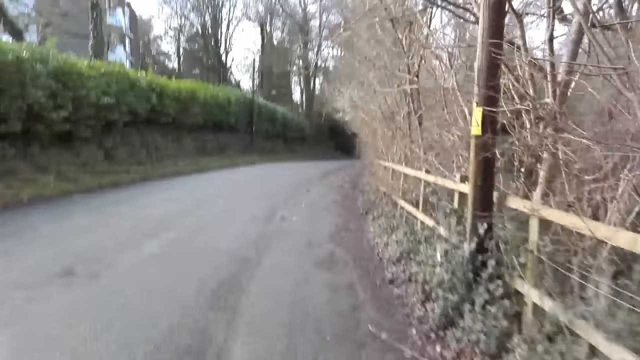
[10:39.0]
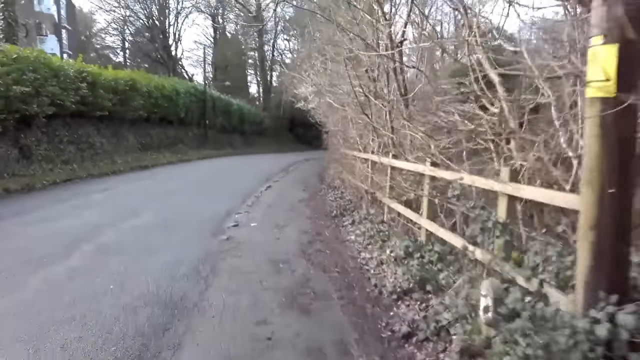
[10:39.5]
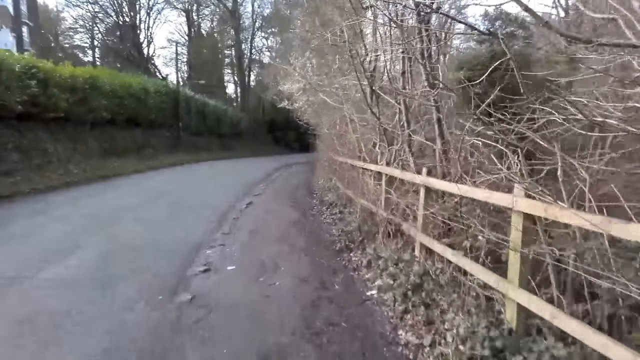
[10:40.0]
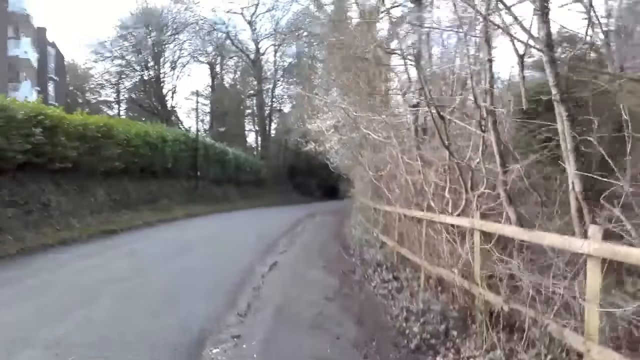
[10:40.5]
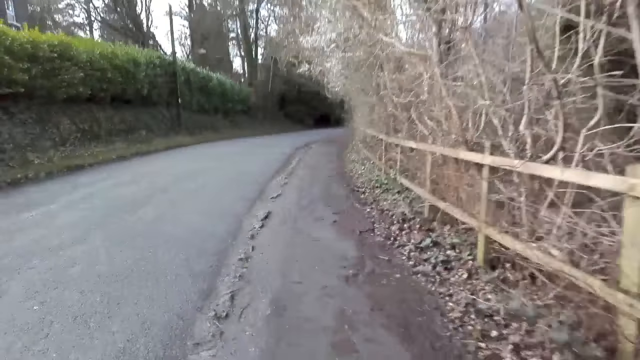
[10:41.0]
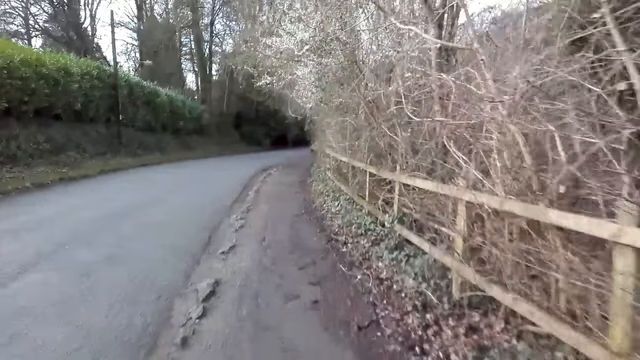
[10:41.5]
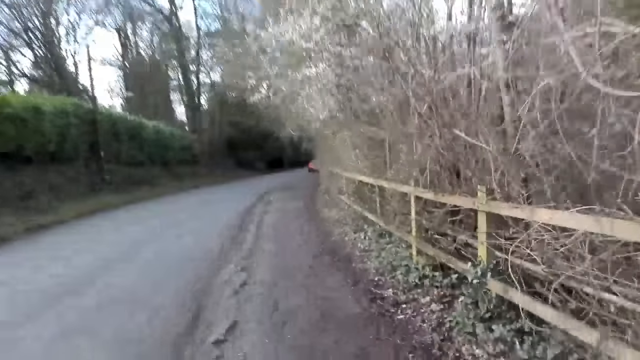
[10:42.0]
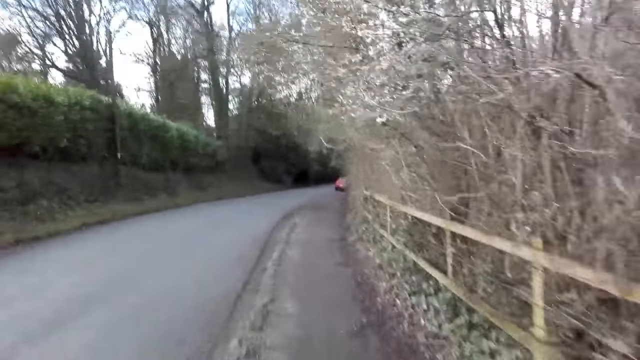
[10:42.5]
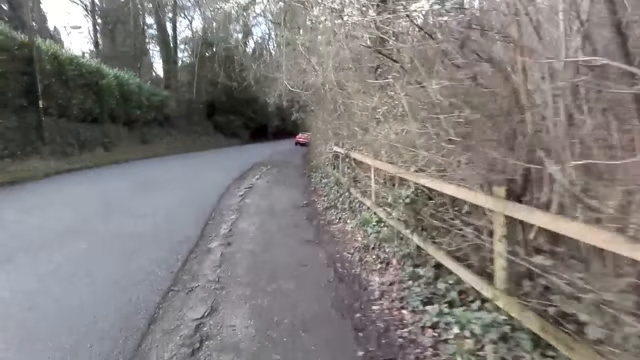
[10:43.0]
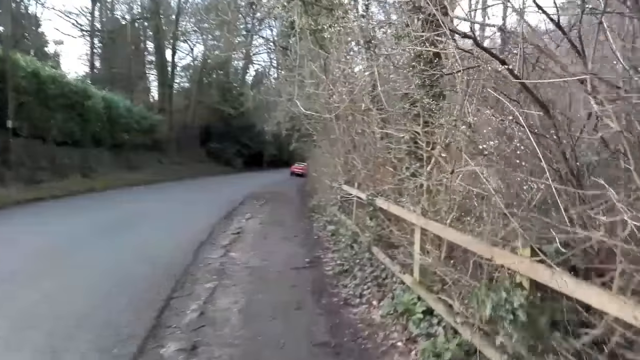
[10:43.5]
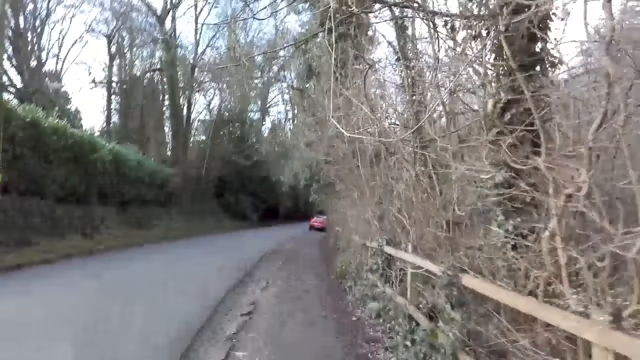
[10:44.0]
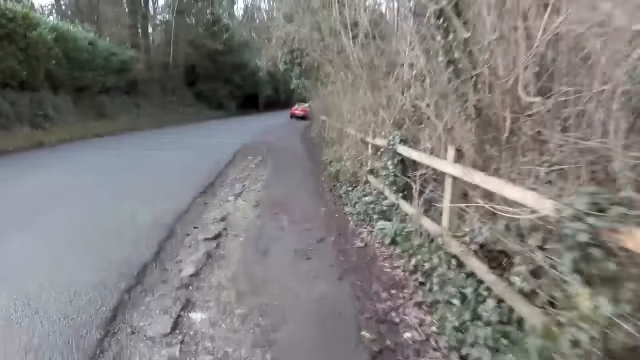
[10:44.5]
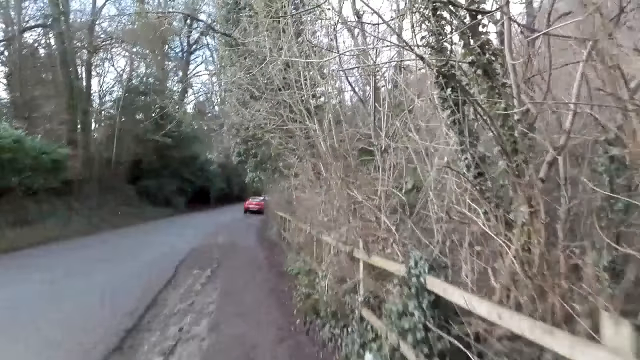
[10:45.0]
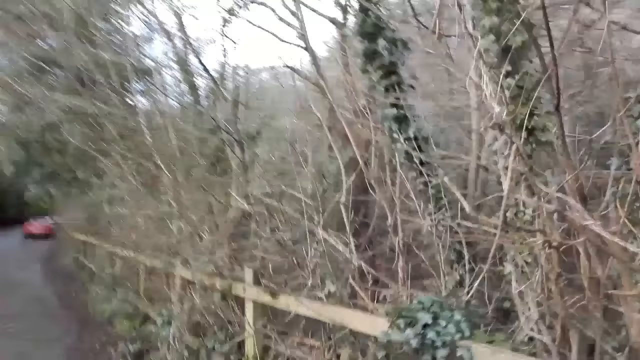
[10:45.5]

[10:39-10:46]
The camera wearer takes a right turn.

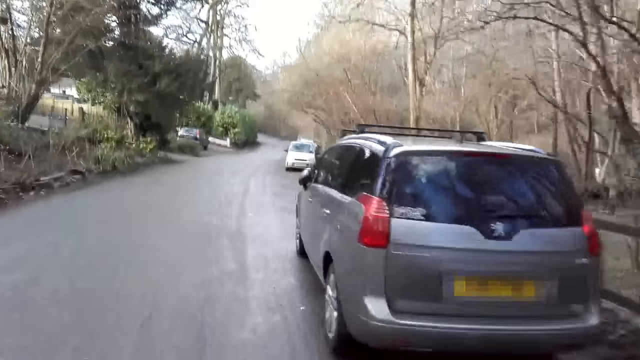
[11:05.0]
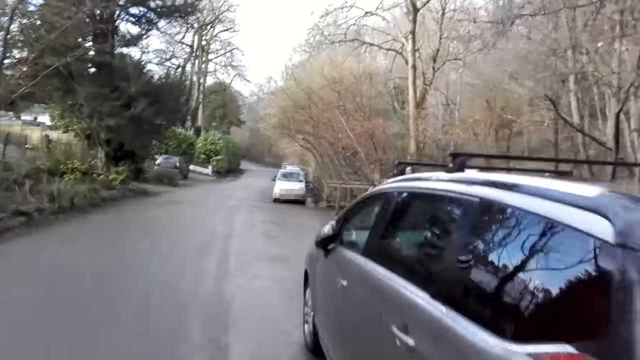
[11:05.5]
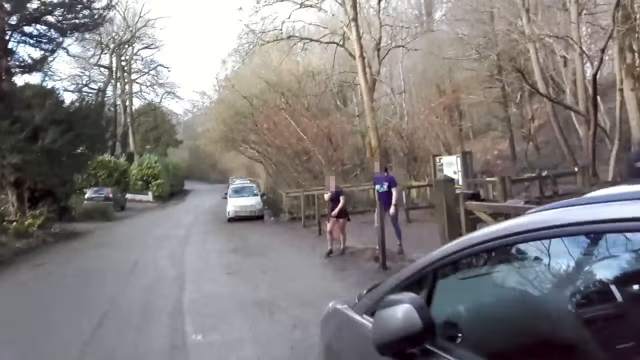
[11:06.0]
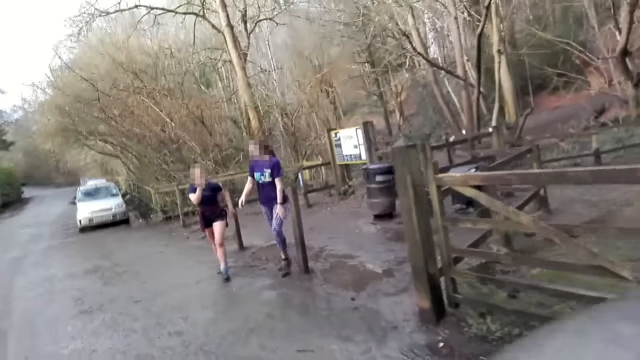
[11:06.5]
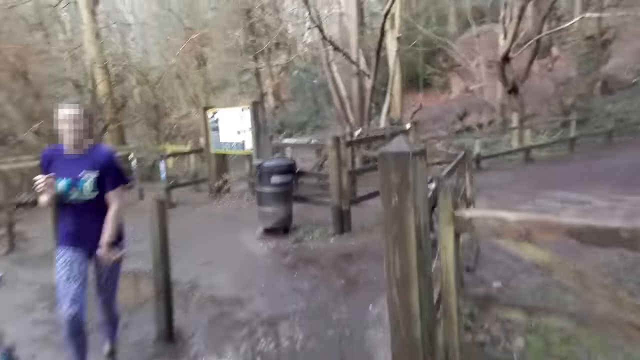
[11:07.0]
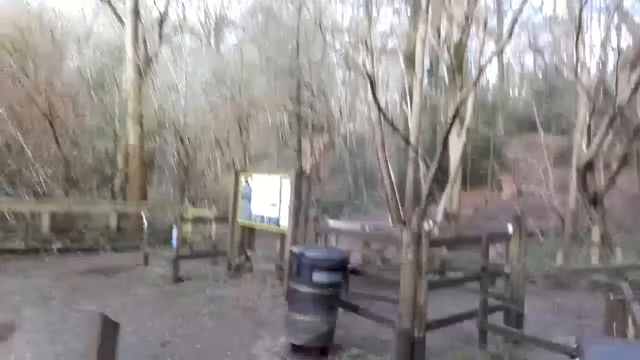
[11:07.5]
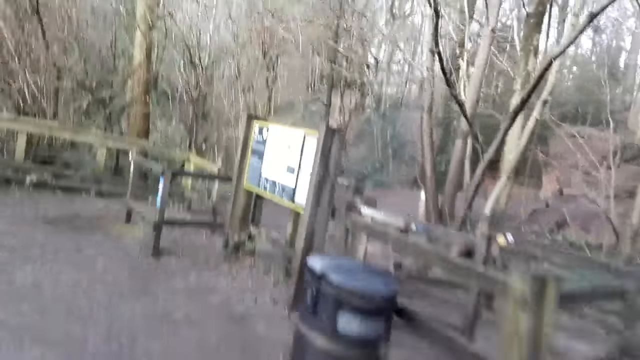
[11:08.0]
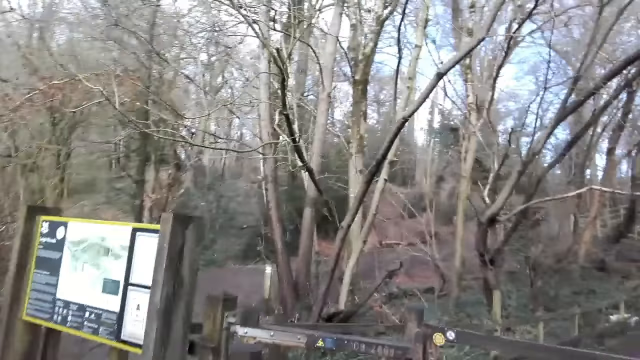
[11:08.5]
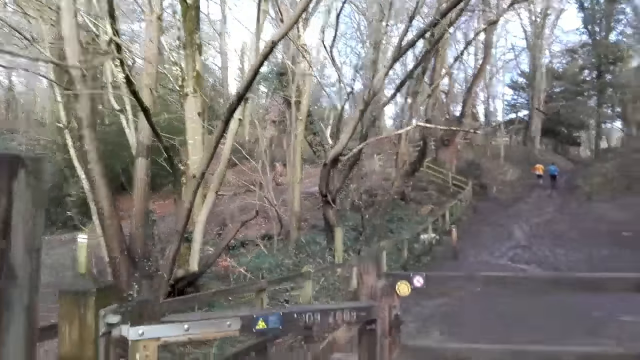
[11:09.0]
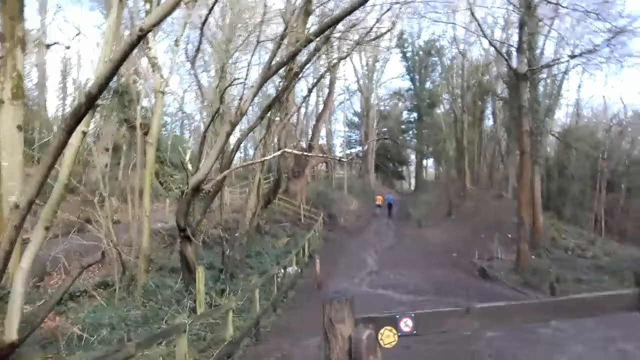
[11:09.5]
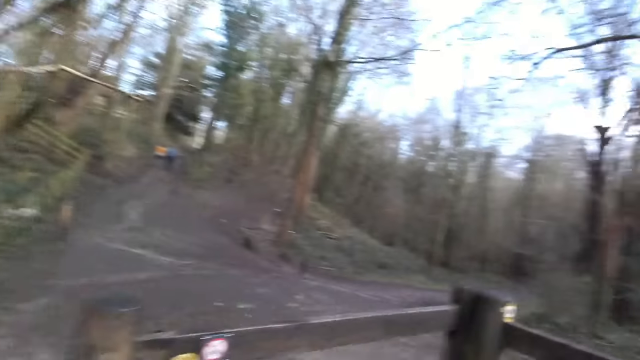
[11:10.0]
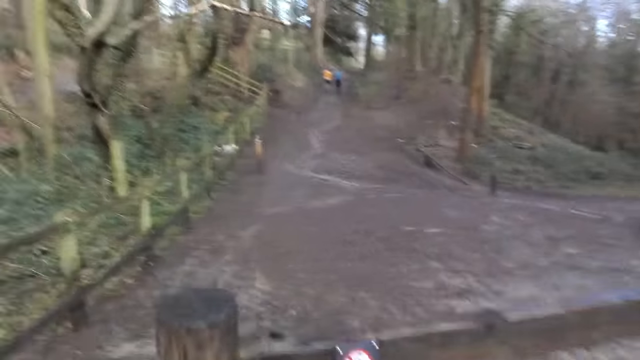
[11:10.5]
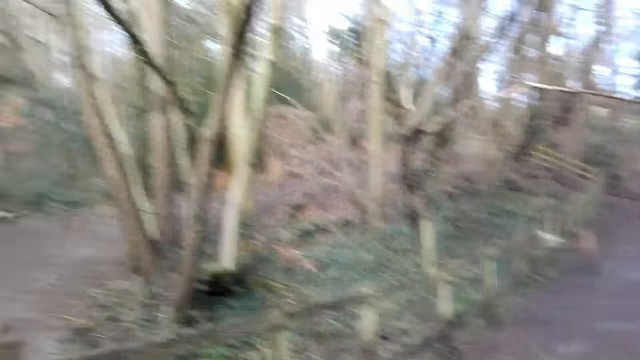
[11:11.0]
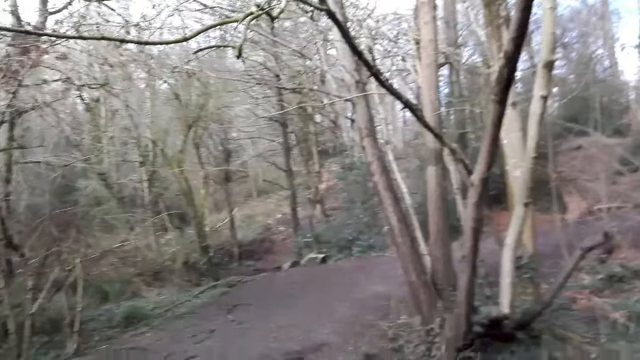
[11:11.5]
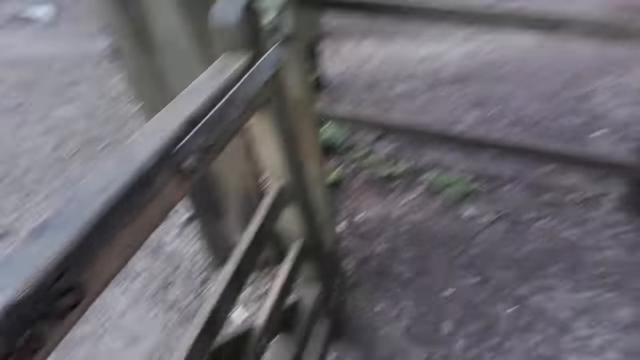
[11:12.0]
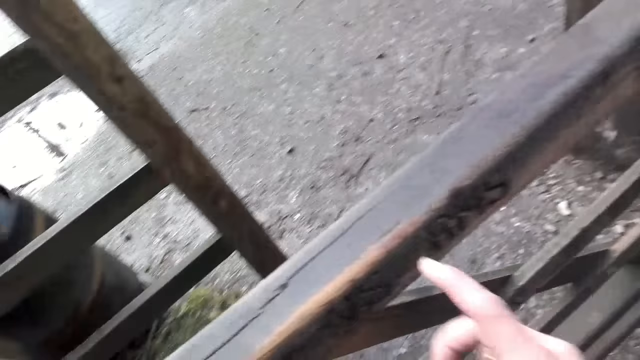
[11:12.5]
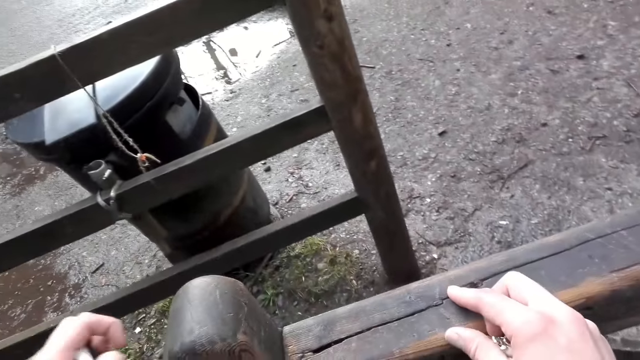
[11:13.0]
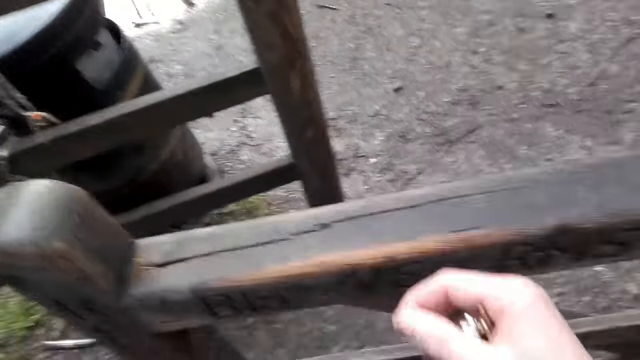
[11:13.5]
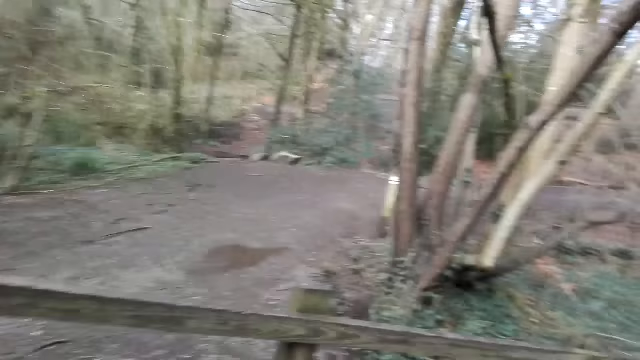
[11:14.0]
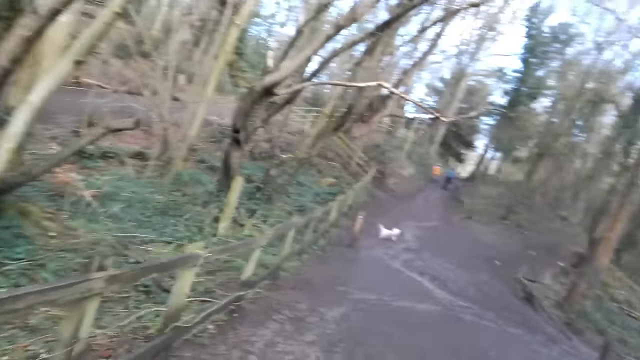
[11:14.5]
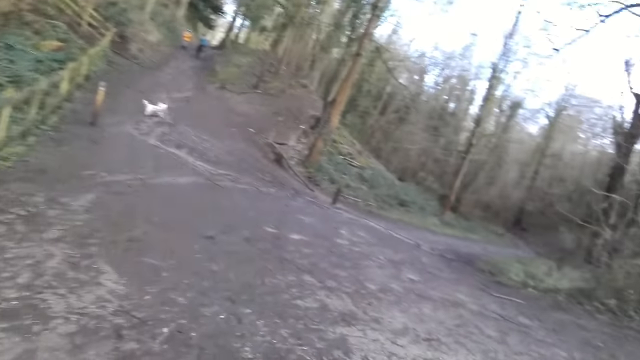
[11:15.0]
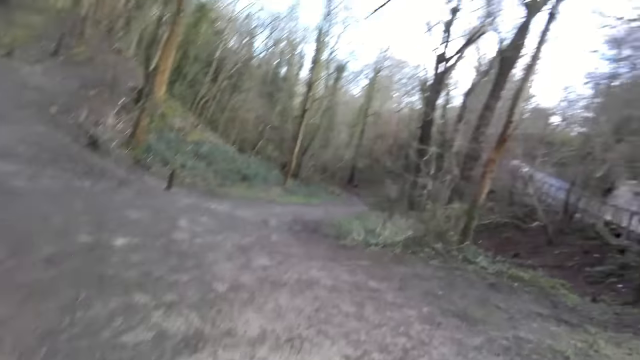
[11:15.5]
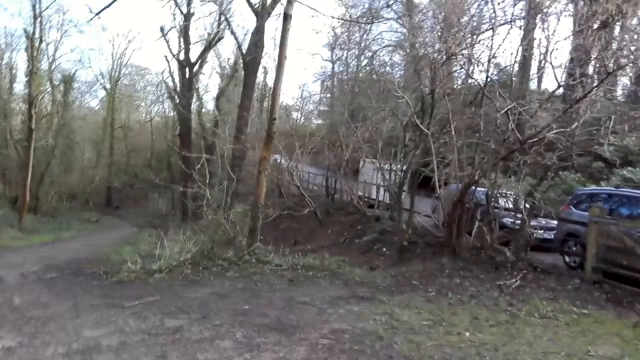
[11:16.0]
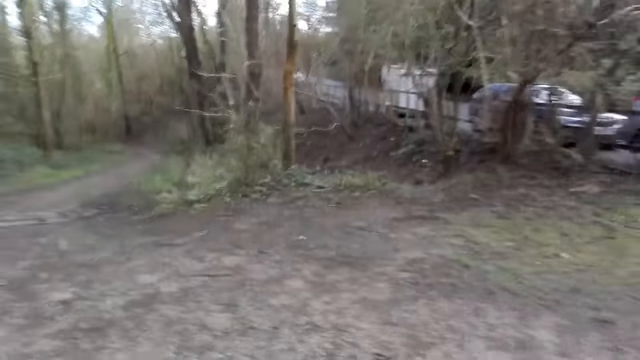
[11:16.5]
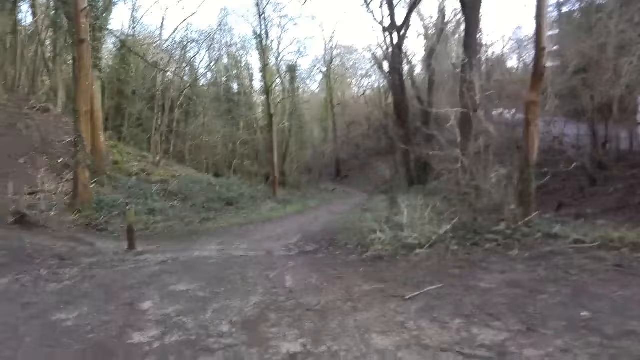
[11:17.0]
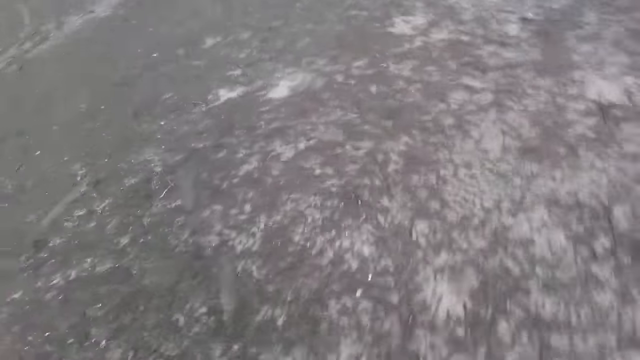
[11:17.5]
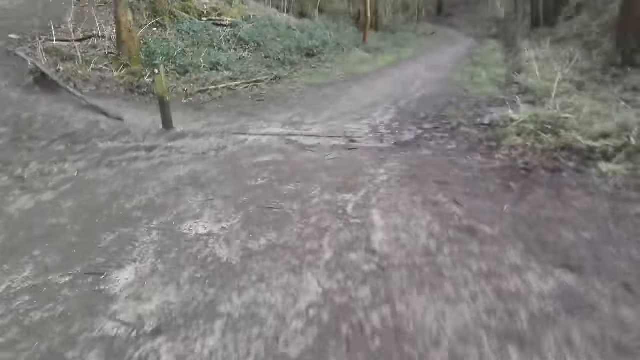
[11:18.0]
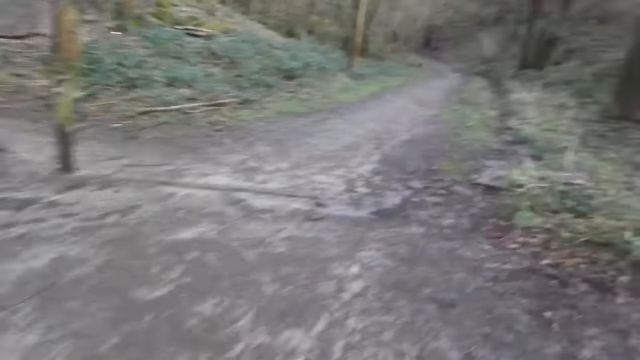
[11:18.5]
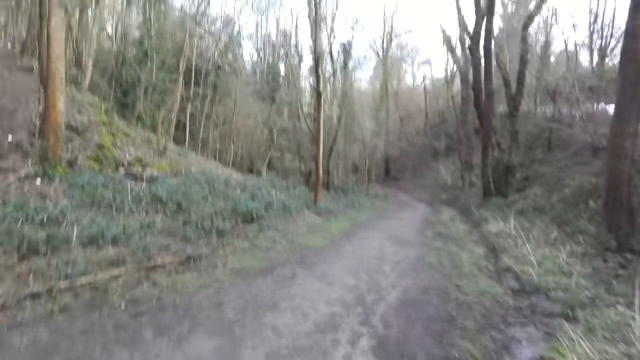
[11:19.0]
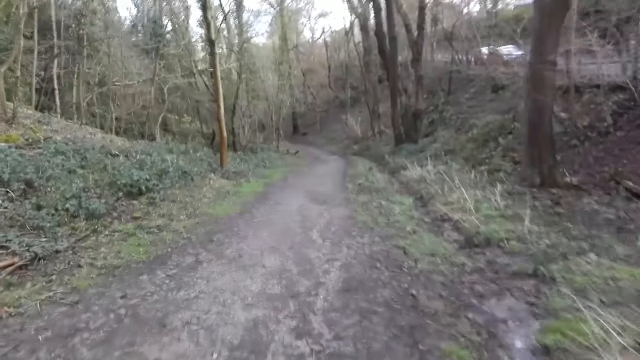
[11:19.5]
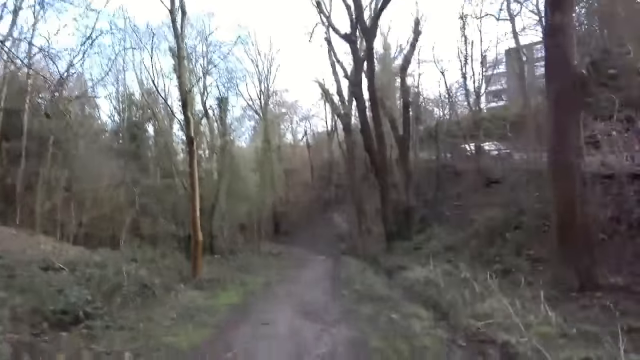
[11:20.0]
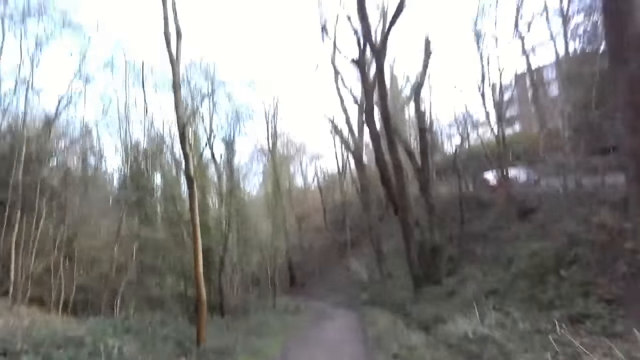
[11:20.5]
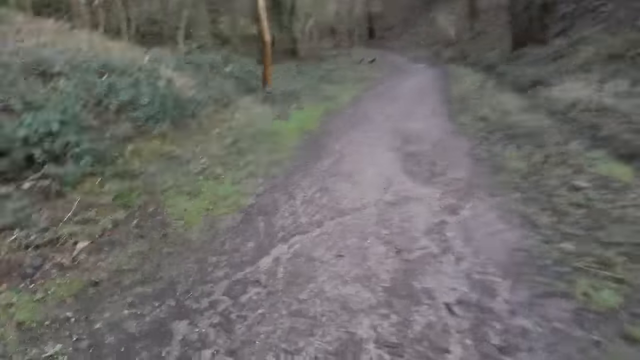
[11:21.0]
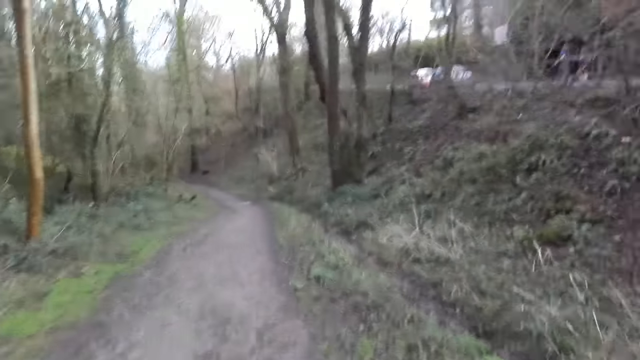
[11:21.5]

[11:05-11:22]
The camera wearer turns towards a forest. She touches a wooden railing with her hands. She holds a key. She turns around. She jogs along the forest pathway.
